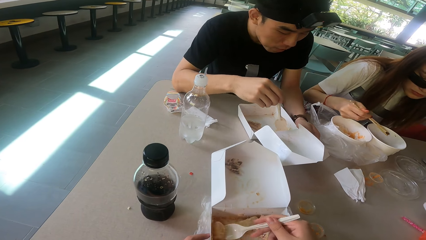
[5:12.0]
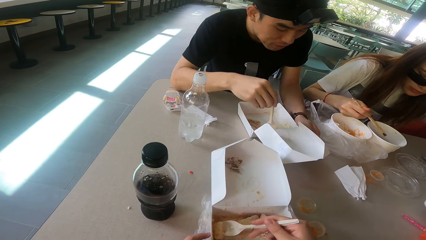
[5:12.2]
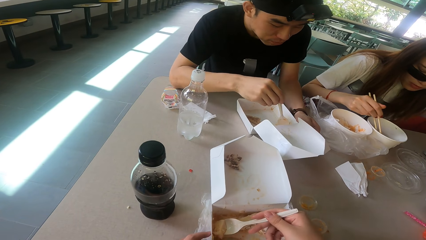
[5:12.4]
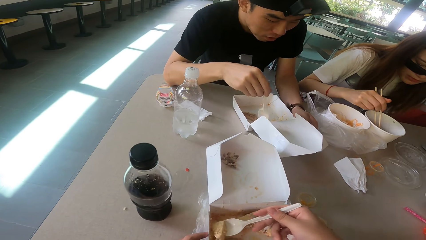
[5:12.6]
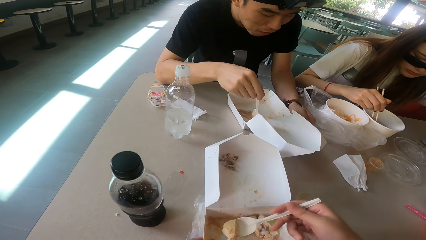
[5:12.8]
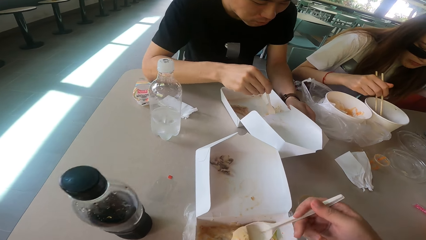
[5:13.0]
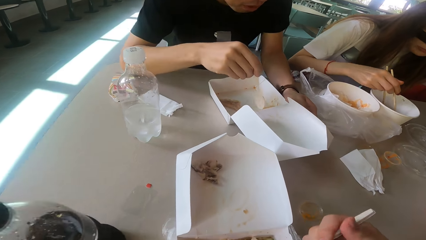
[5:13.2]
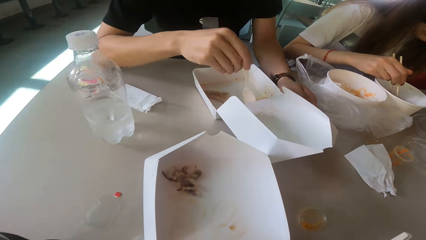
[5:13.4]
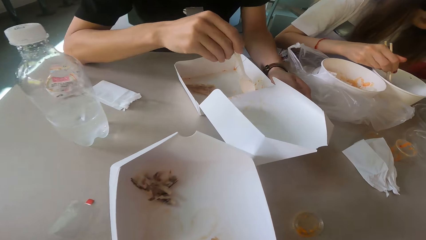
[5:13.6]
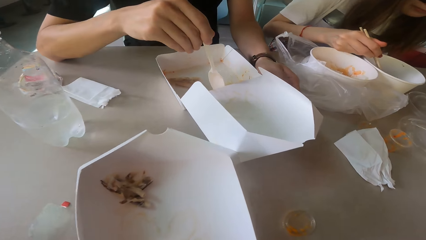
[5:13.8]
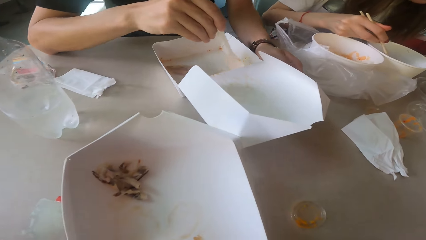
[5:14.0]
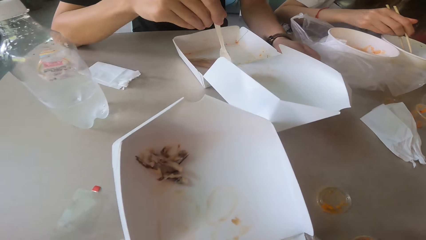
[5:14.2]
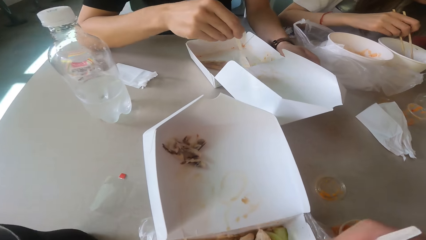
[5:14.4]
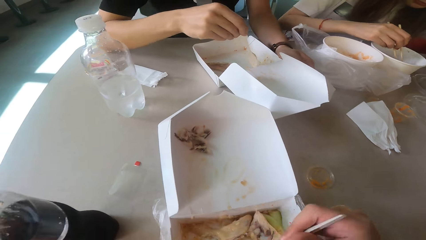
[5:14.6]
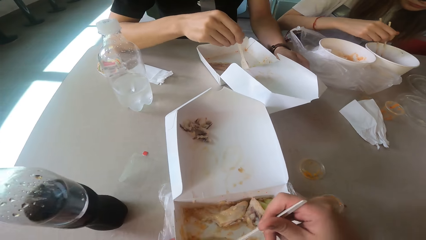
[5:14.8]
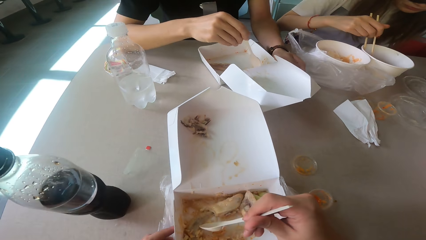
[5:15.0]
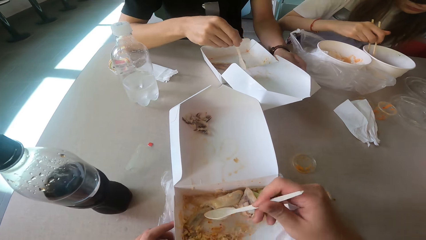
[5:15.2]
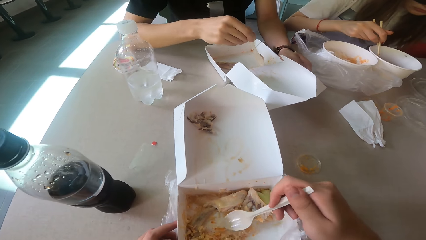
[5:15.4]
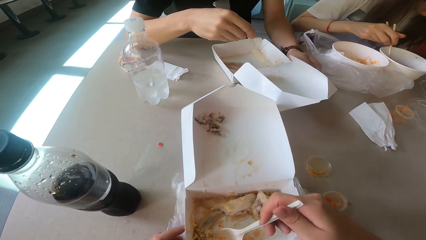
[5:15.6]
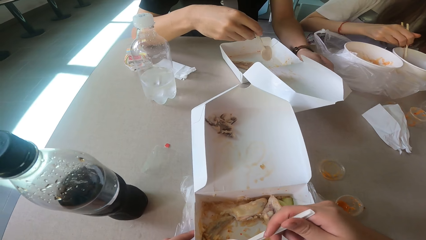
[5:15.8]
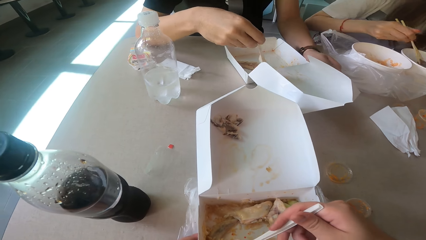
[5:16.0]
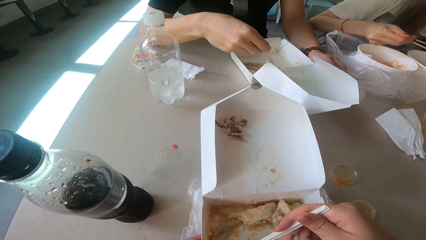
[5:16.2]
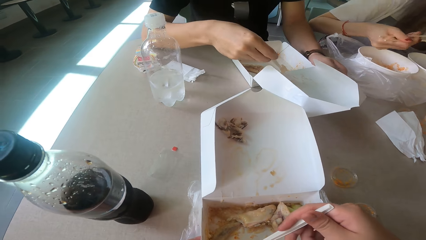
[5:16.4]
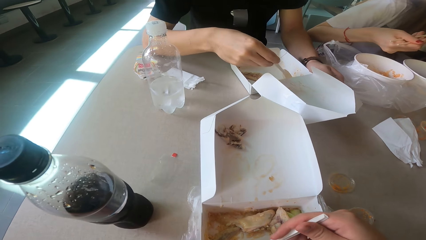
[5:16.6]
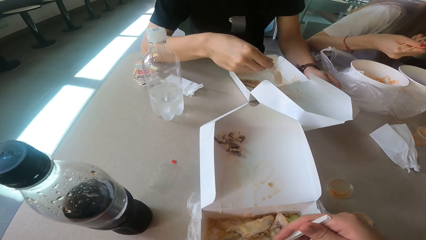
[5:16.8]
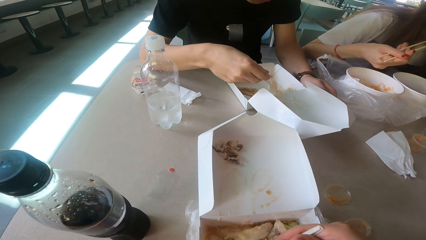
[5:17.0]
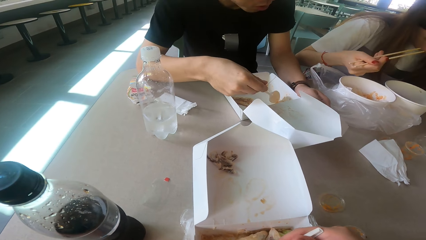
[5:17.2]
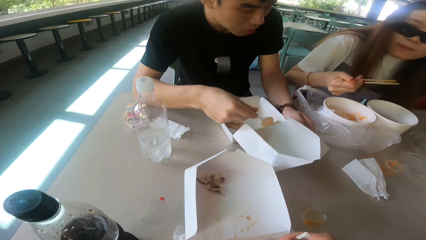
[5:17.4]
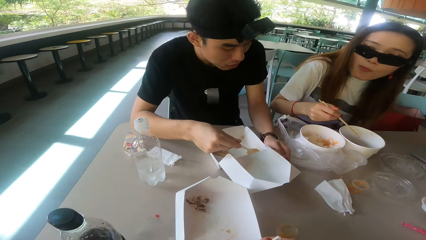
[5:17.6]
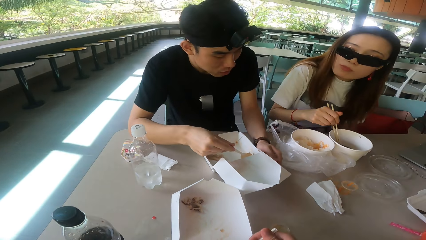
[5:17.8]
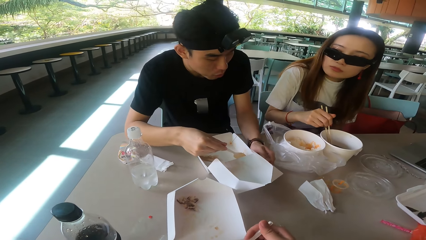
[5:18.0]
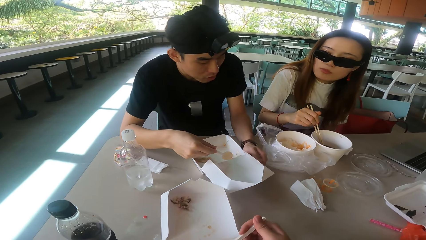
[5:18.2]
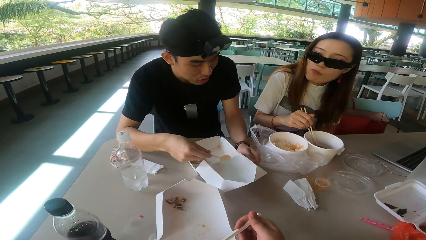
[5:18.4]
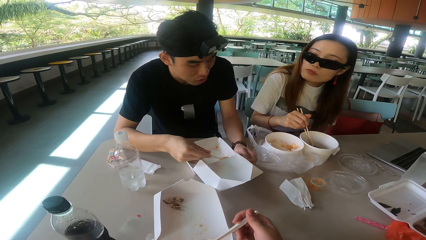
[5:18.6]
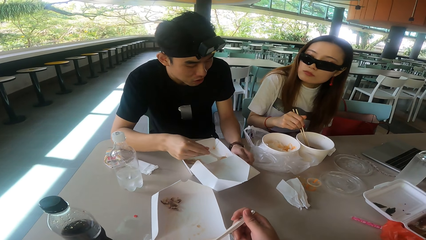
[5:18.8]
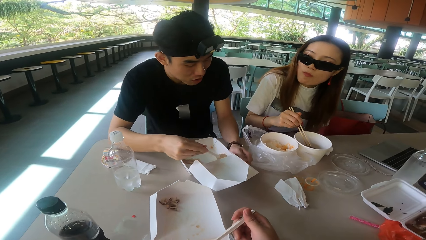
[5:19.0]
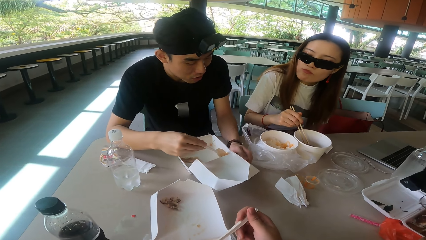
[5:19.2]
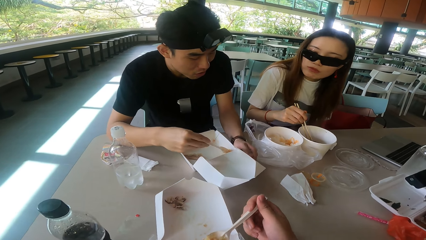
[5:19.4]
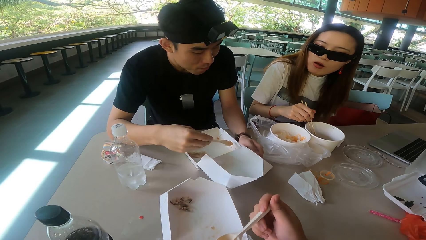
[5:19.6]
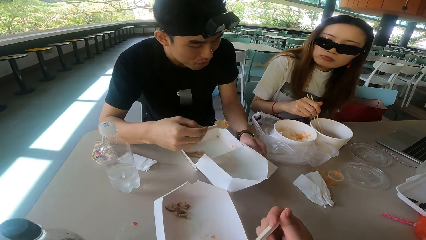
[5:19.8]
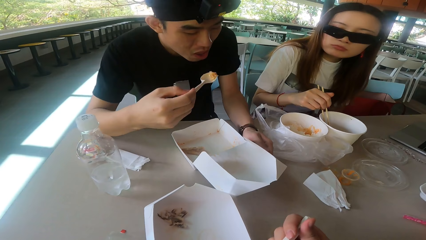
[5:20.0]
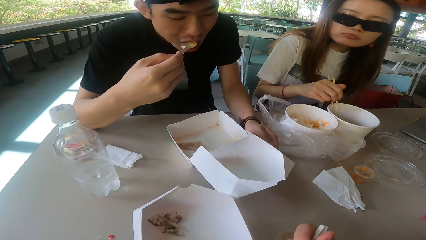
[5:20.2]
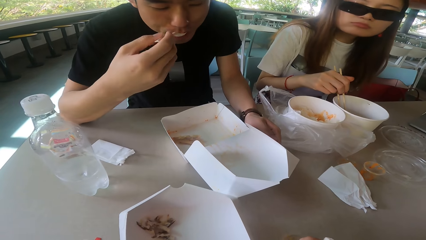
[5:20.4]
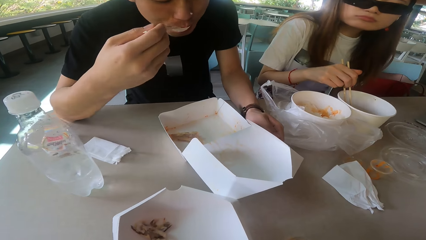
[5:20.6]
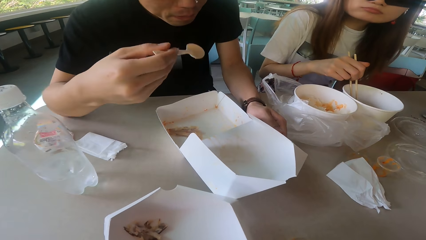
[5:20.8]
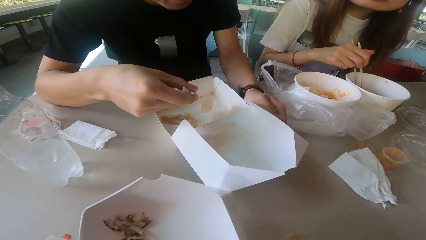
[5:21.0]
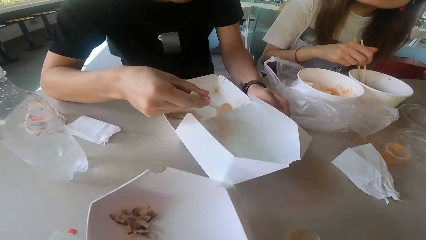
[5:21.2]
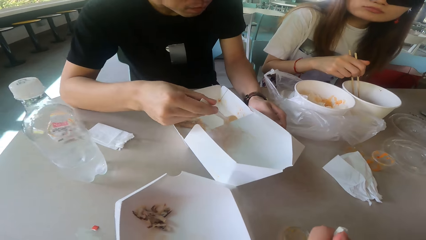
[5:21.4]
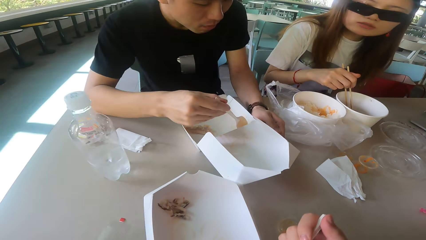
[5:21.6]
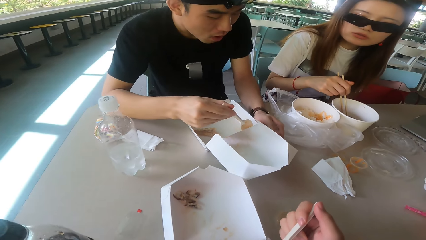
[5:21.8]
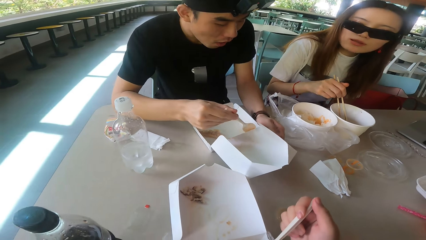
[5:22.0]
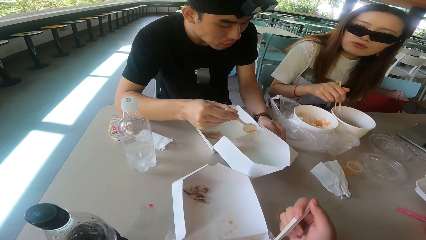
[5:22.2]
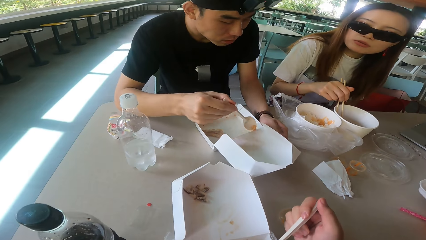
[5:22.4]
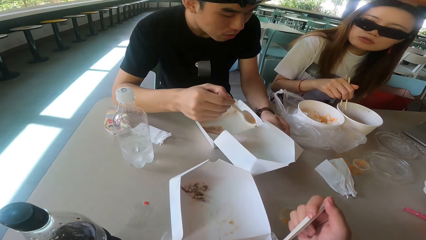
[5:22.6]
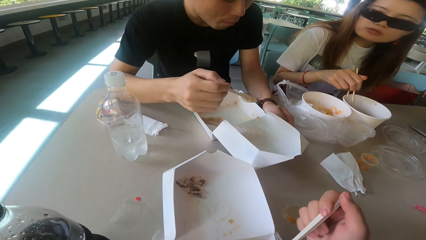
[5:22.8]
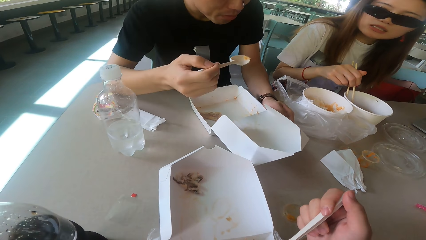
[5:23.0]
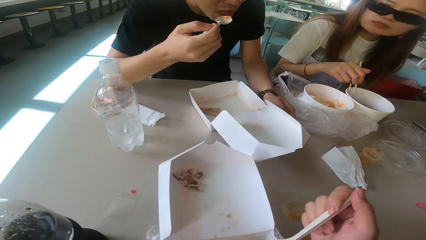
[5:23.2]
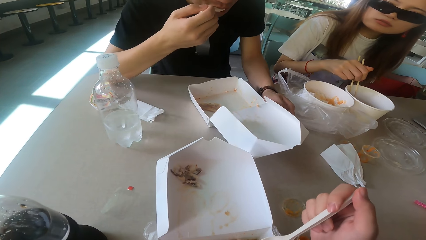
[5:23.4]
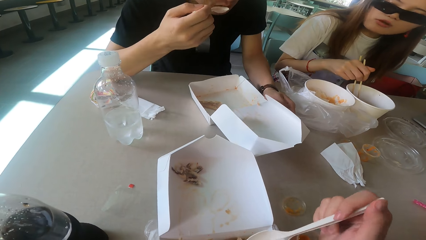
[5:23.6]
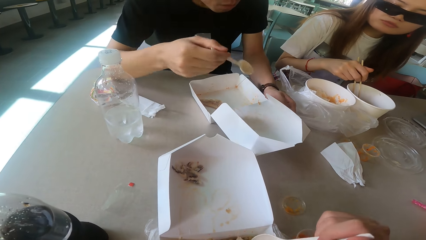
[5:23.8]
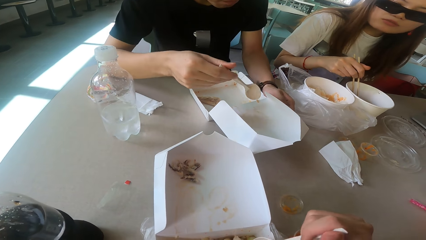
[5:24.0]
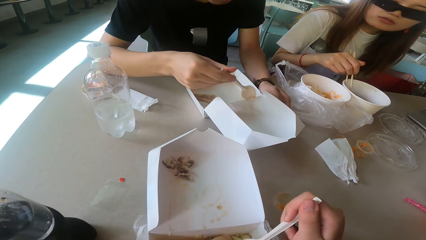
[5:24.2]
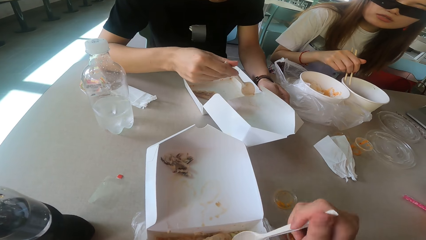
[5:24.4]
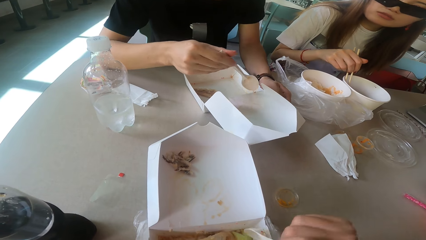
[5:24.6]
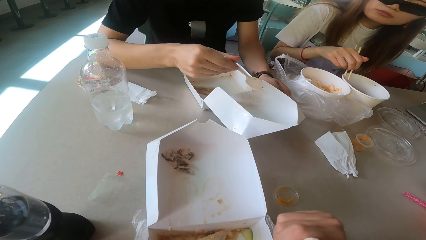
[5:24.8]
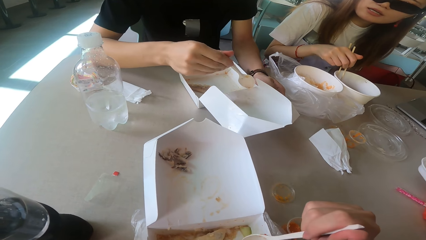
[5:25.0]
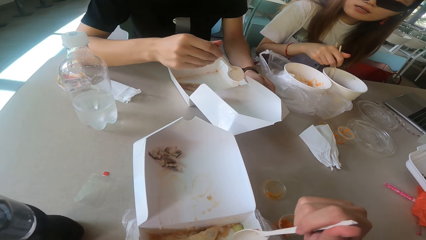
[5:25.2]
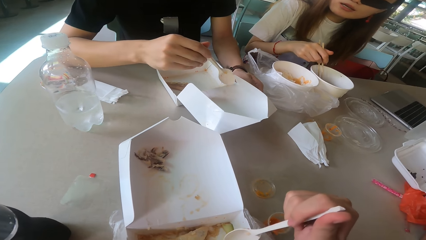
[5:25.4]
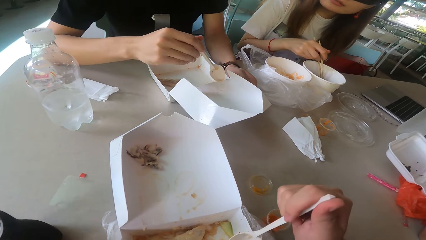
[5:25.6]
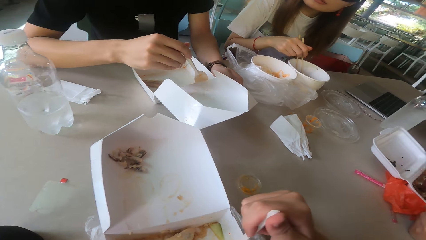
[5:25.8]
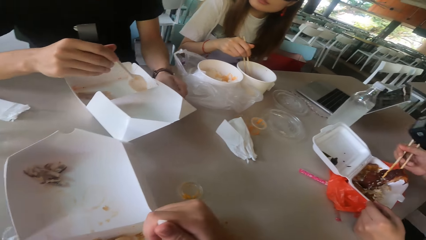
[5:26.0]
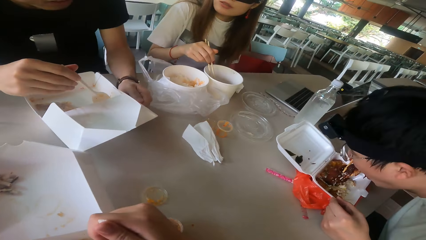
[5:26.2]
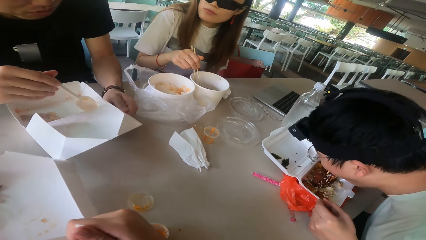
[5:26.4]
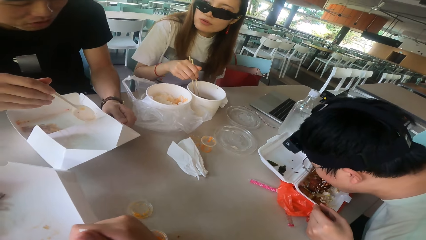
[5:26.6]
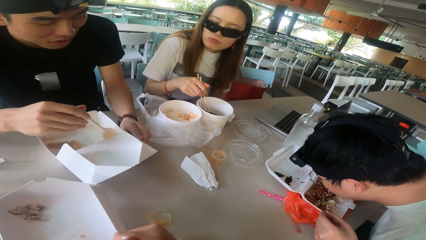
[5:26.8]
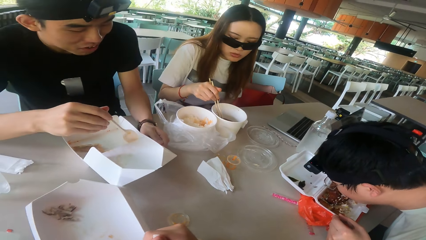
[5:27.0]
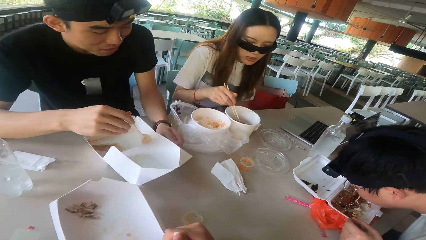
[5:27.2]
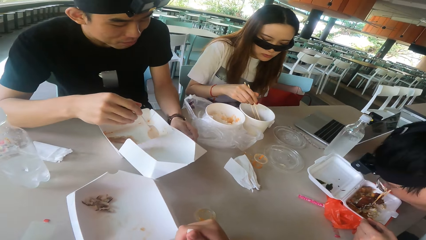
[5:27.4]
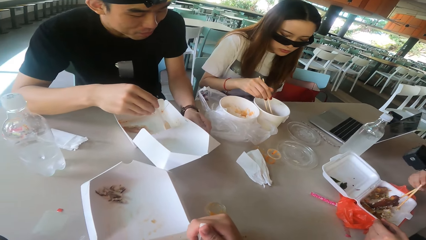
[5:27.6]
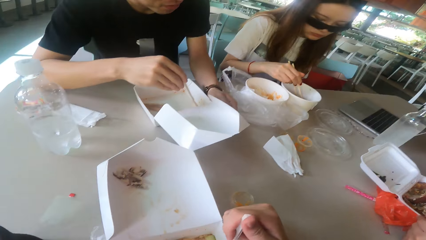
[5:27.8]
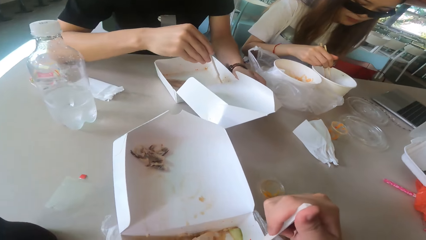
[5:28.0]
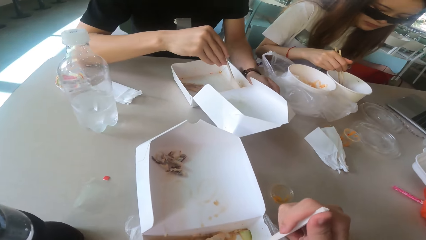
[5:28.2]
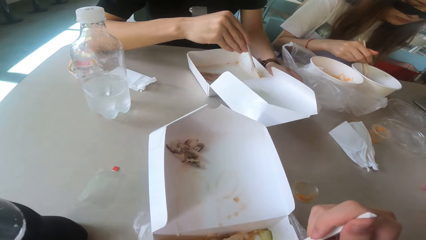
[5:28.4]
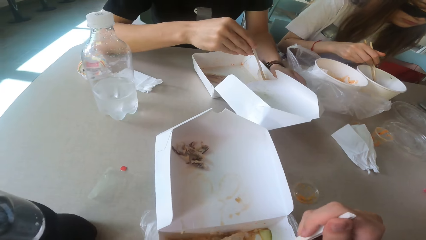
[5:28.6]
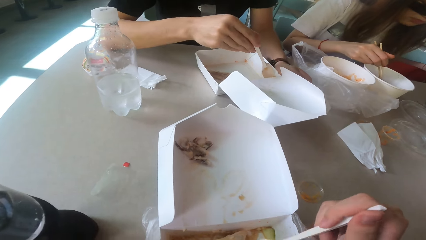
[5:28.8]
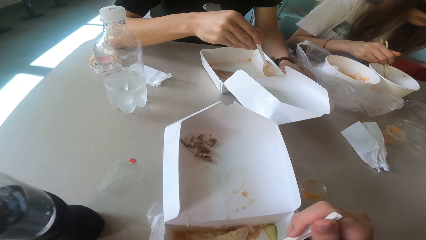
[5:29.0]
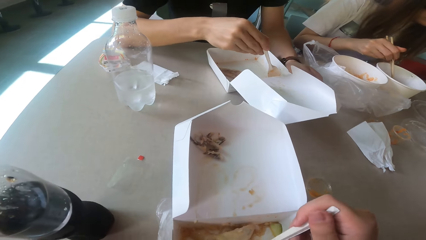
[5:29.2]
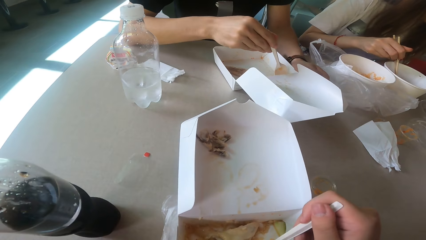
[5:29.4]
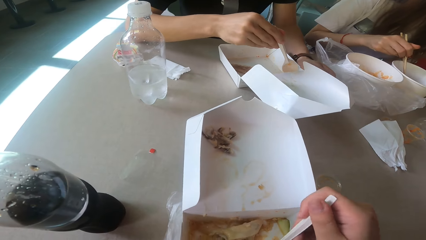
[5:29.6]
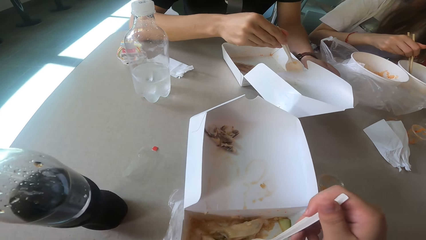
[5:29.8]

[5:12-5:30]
The camera wearer scoops the food. A woman eats the food. A man scoops the food, eats the food and scoops the food. The camera wearer eats the food. Another man eats the food.
